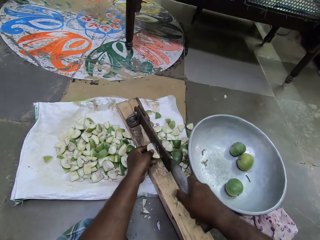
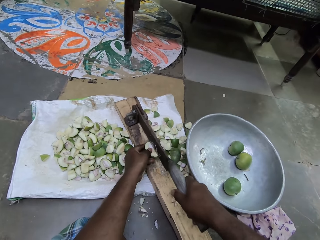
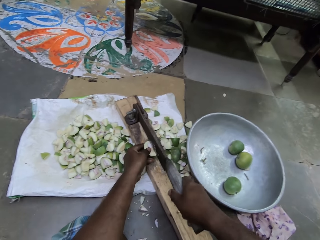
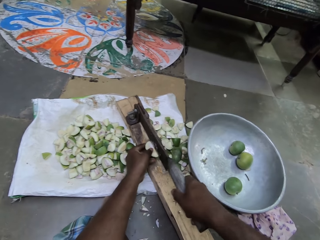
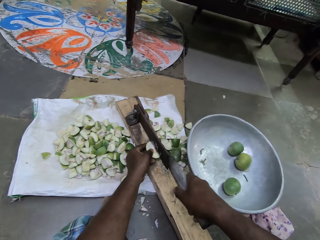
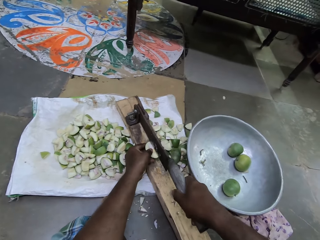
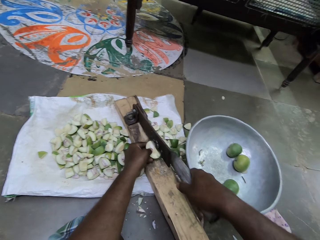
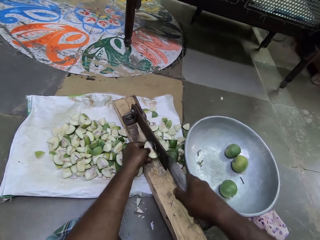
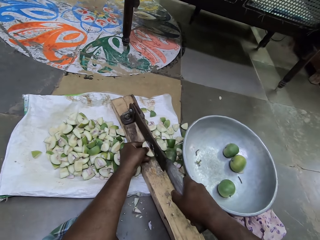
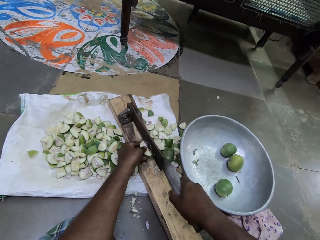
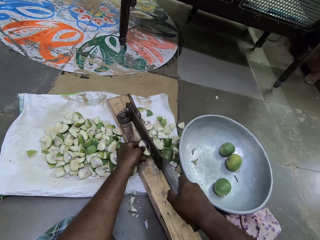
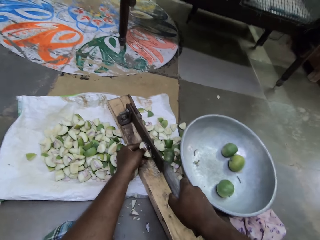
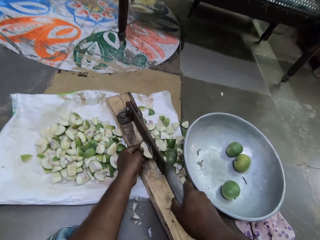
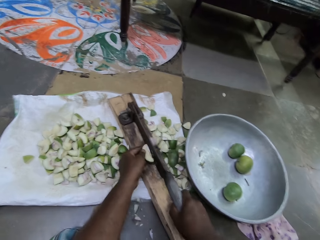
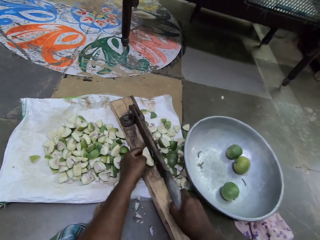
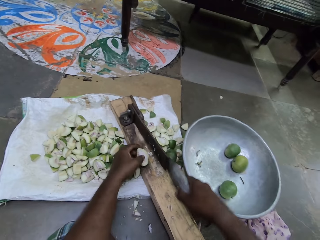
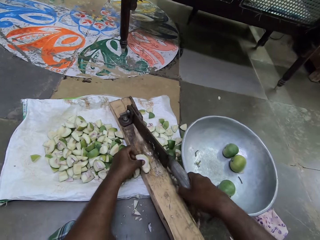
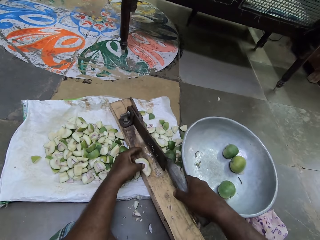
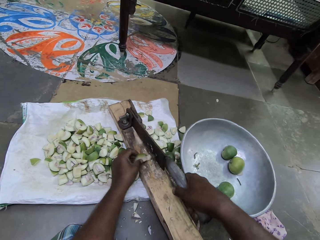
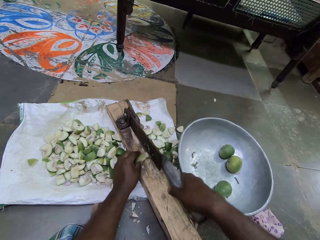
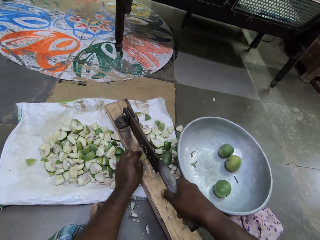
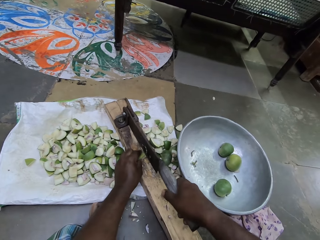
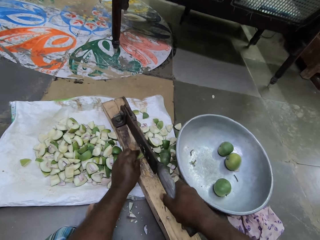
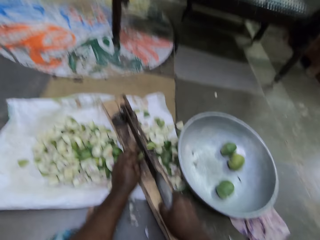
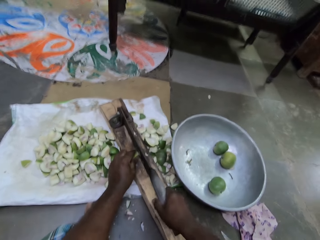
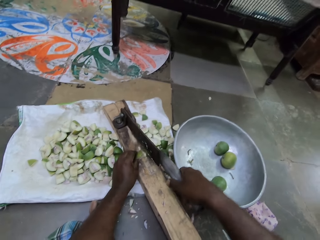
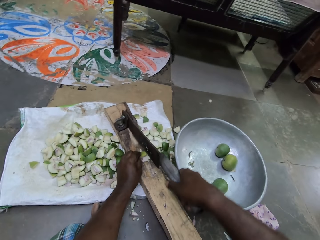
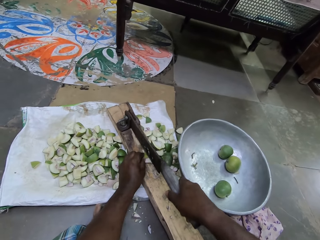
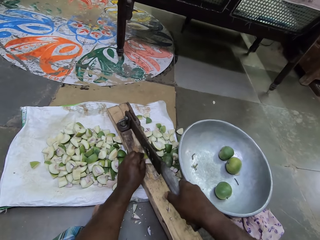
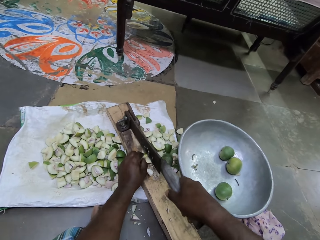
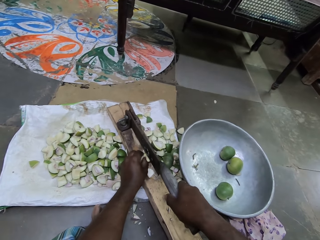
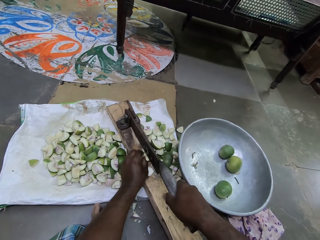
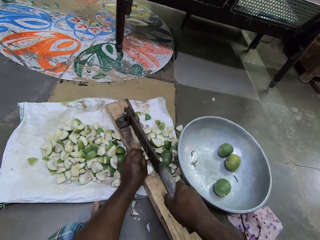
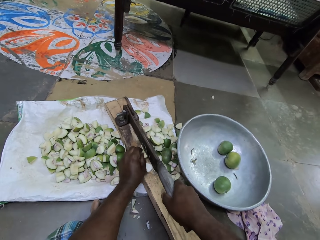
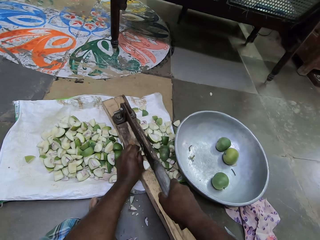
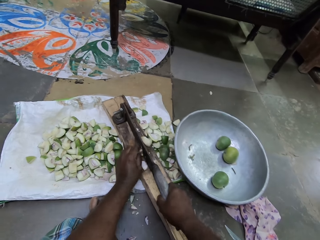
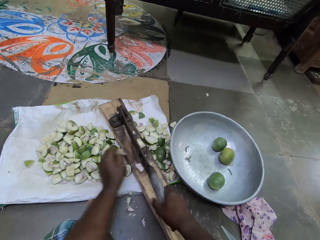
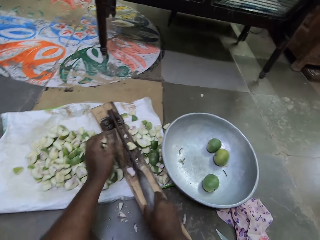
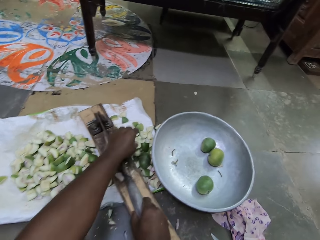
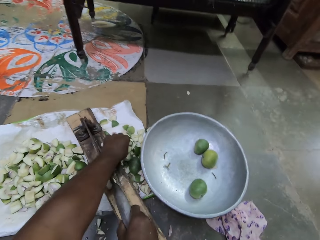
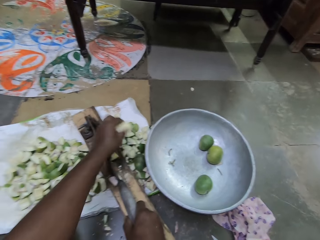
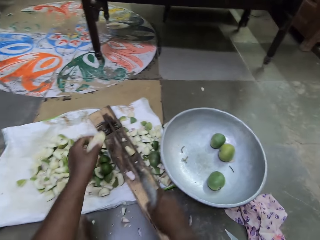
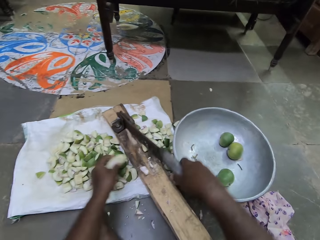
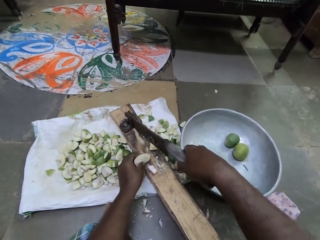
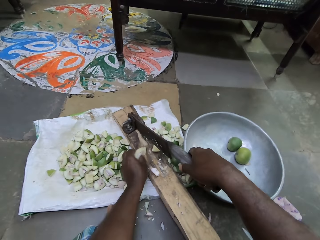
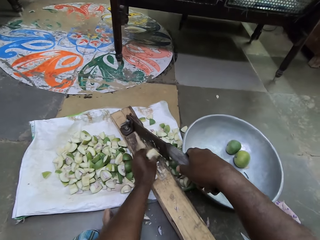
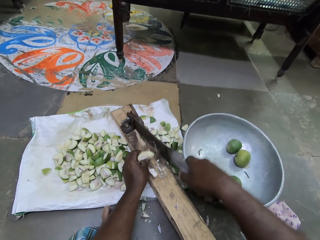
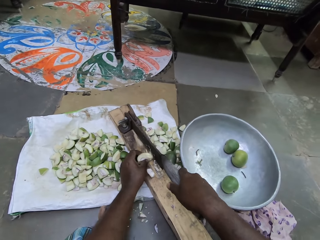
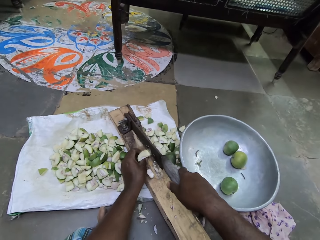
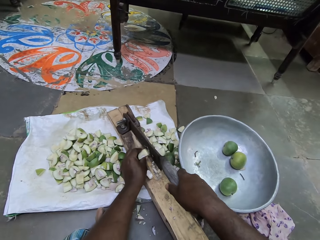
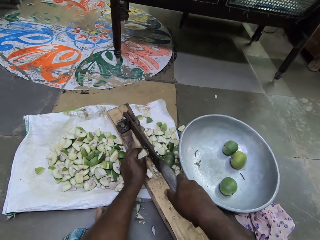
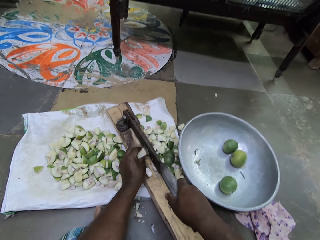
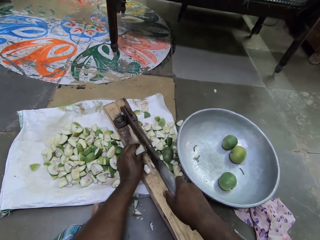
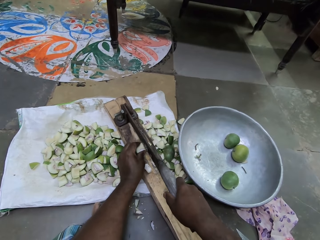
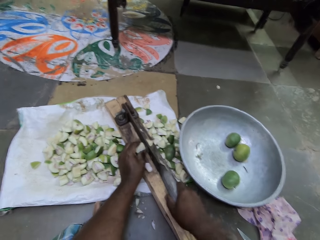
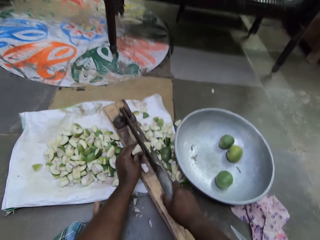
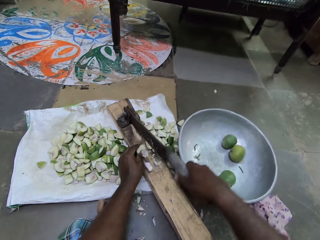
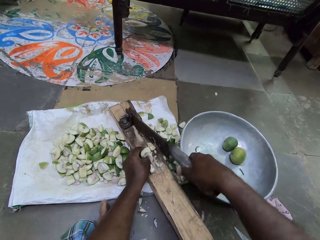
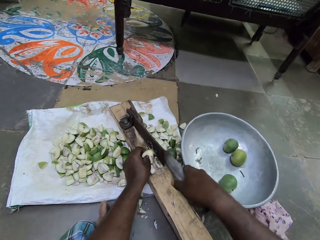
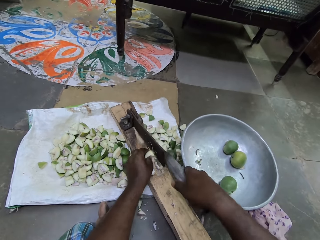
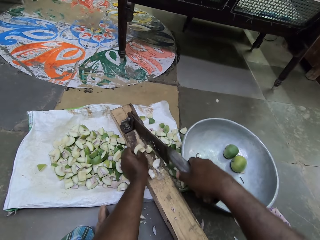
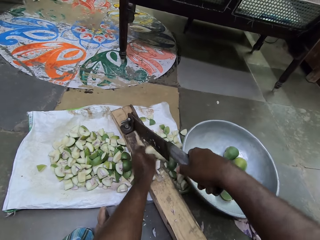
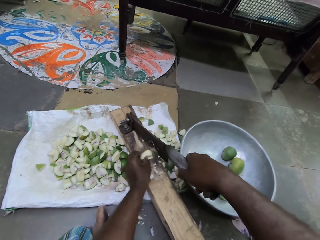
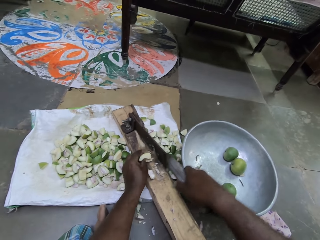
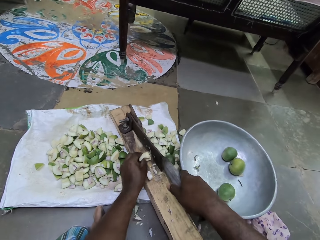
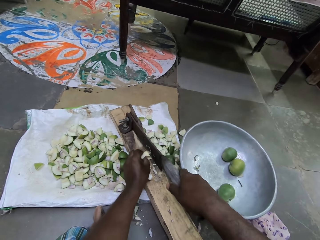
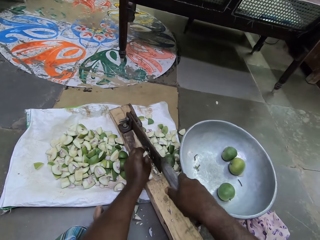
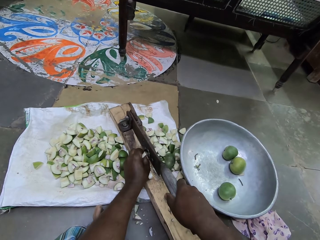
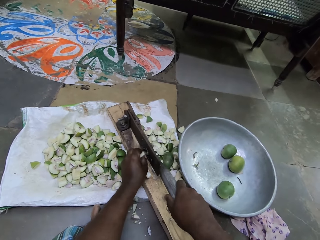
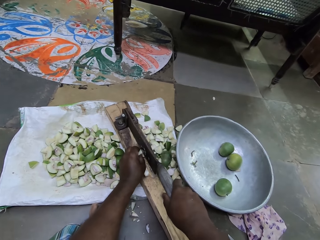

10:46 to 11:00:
The camera wearer slices the cut portion of pear in her left hand with the cleaver cutter with her right hand. She picks a cut portion of the pear on the ground with her left hand. She places the cut portion of the pear in her left hand in the cleaver cutter. She slices the cut portion of pear in her left hand with the cleaver cutter with her right hand.

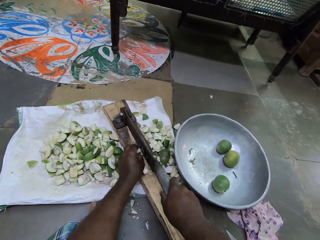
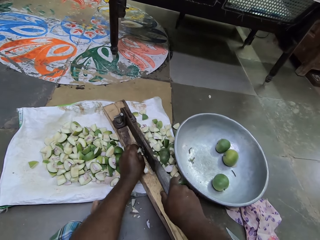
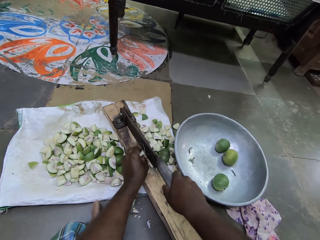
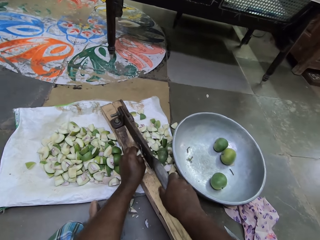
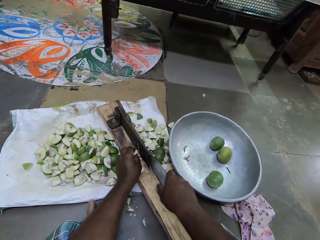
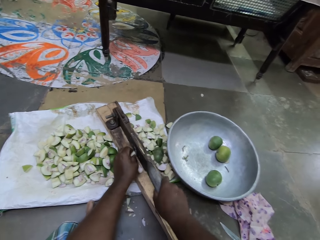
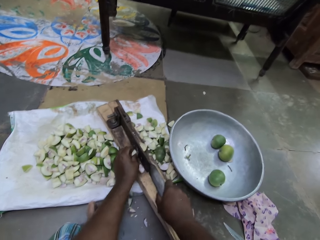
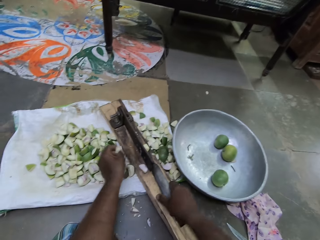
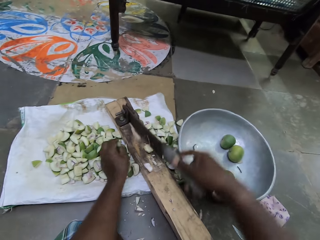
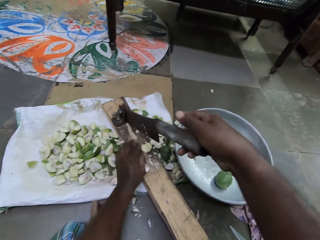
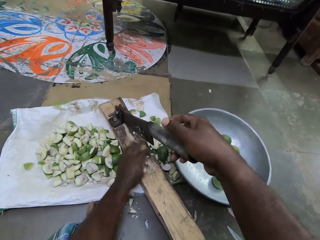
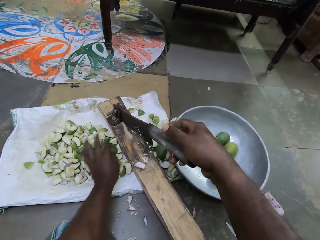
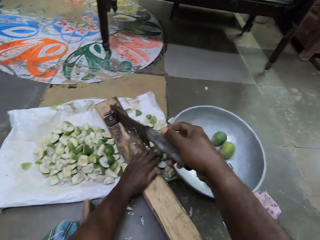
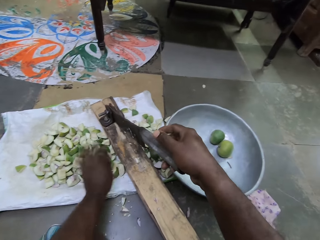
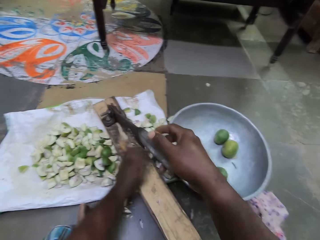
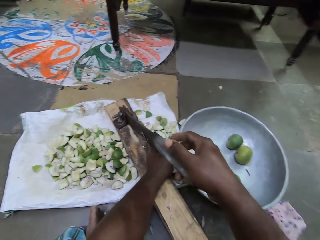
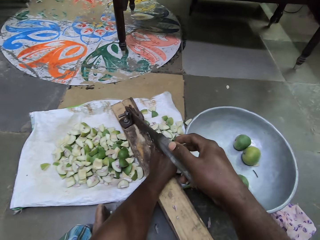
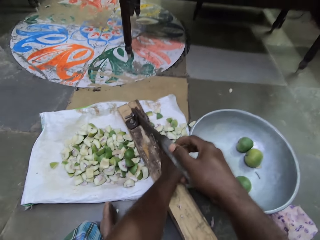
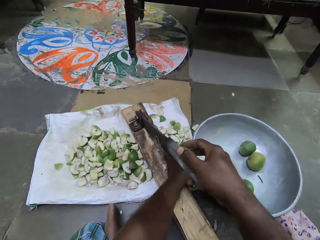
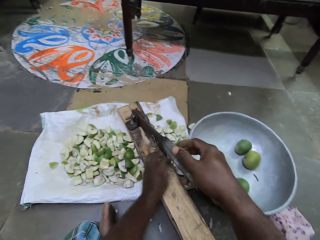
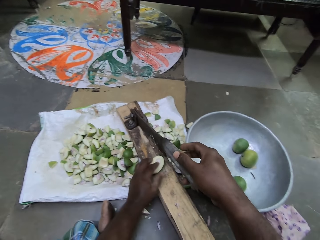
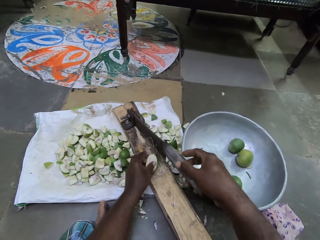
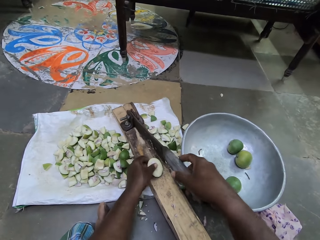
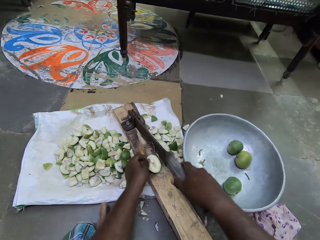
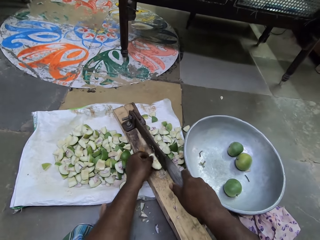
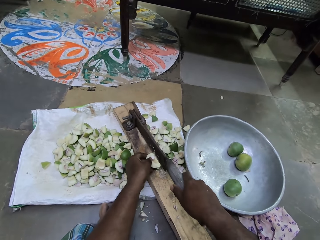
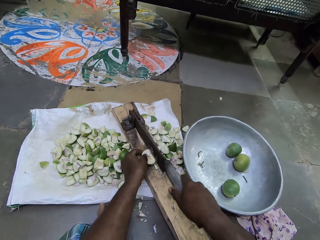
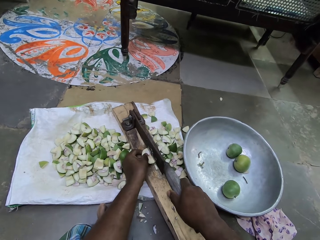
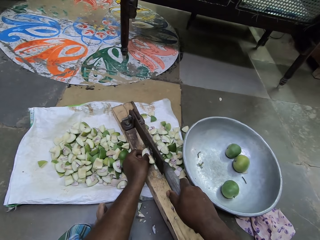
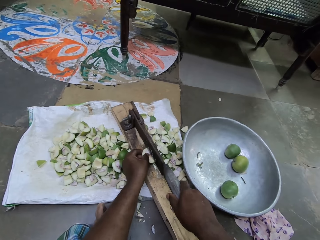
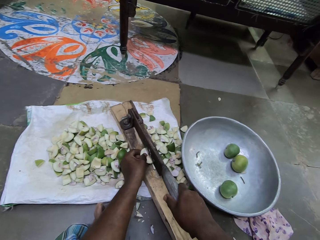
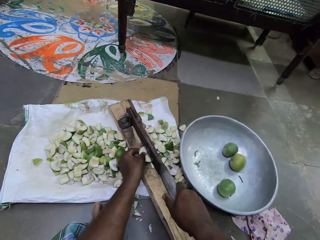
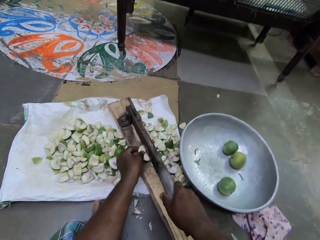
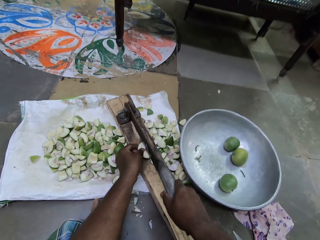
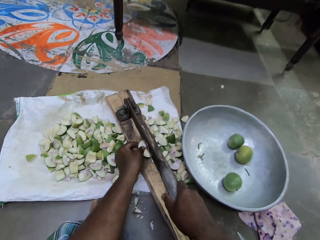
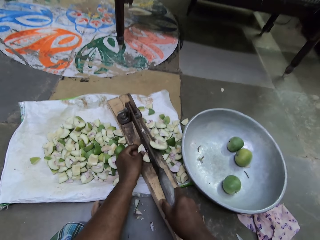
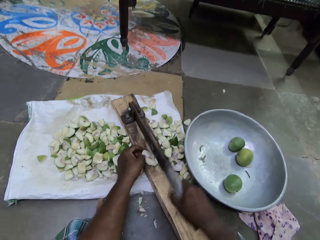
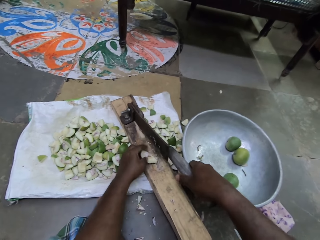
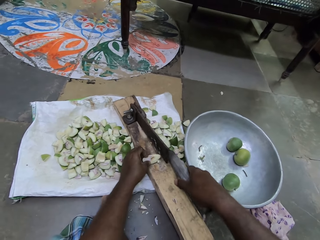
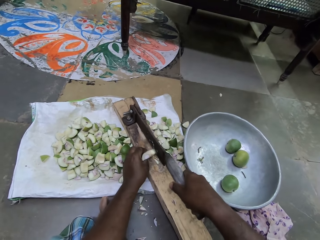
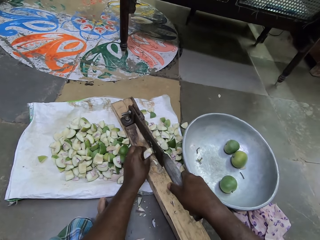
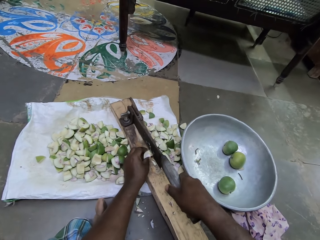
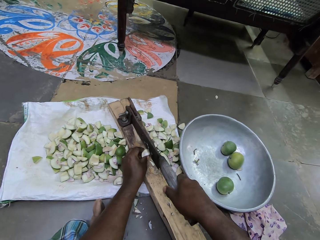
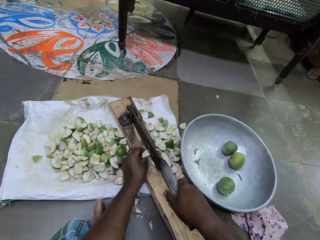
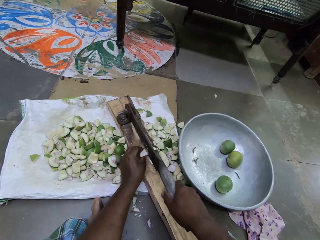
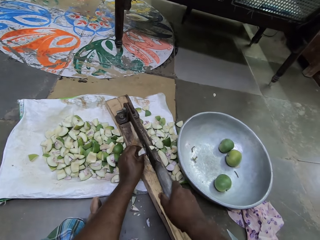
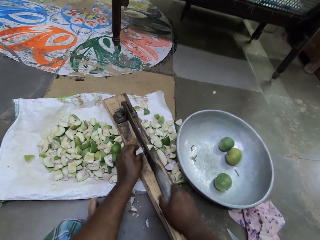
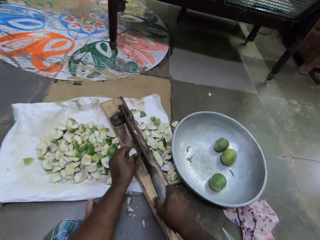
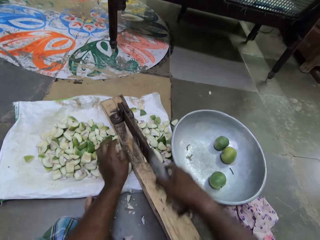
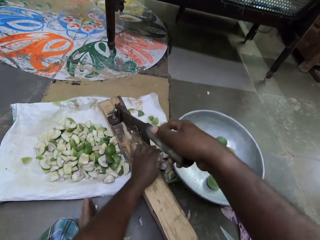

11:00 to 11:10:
The camera wearer puts a pear or mango piece with the rest. She pushes the mango pieces with her left hand. She removes pieces of pear on the cleaver cutter with her left hand. She picks a cut portion of the pear on the ground with her left hand. She places the cut portion of the pear in her left hand in the cleaver cutter. She slices the cut portion of pear in her left hand with the cleaver cutter with her right hand.
